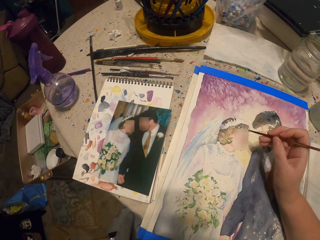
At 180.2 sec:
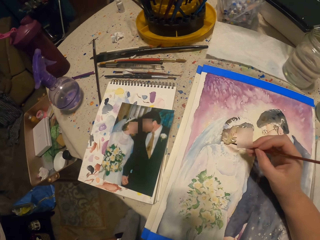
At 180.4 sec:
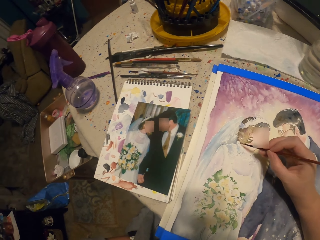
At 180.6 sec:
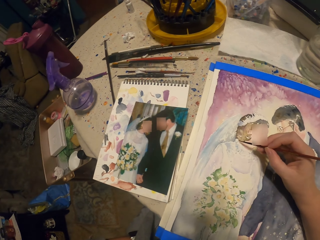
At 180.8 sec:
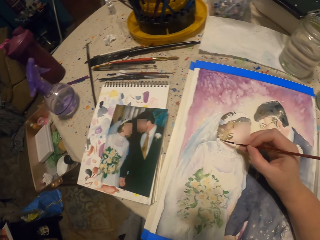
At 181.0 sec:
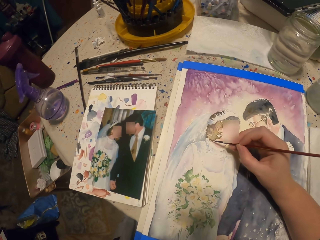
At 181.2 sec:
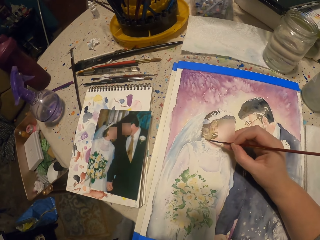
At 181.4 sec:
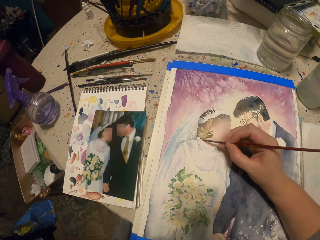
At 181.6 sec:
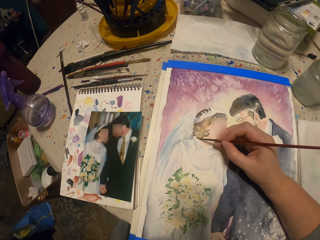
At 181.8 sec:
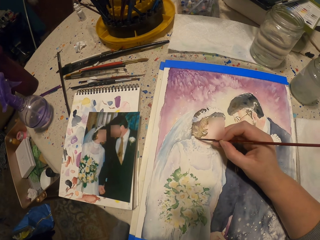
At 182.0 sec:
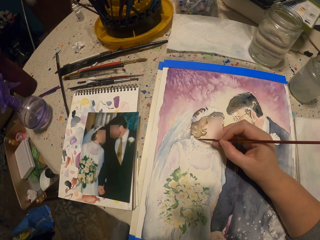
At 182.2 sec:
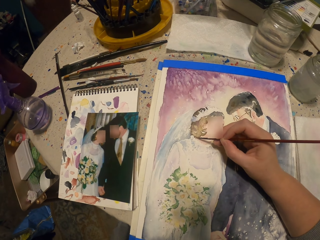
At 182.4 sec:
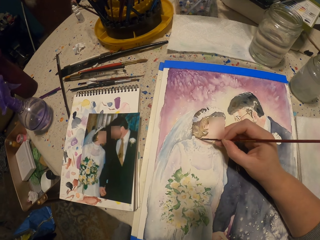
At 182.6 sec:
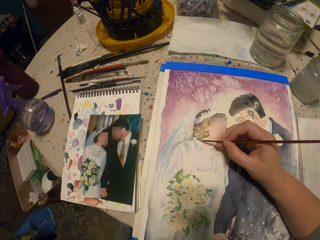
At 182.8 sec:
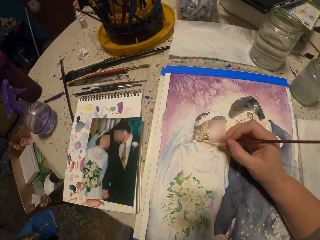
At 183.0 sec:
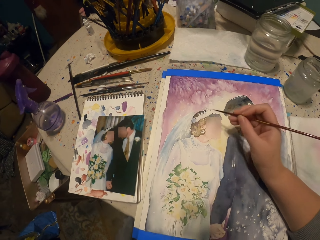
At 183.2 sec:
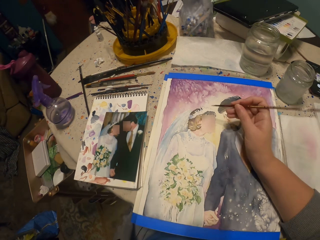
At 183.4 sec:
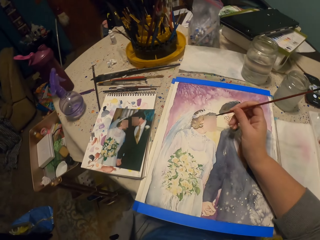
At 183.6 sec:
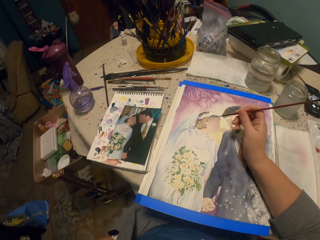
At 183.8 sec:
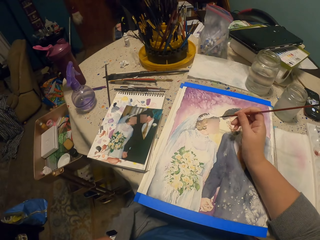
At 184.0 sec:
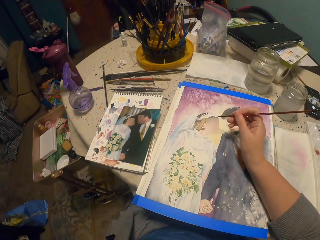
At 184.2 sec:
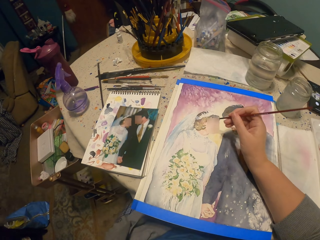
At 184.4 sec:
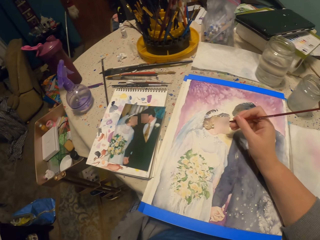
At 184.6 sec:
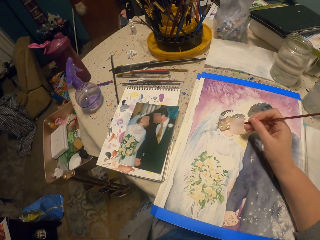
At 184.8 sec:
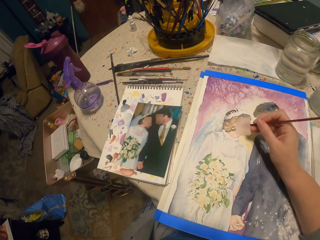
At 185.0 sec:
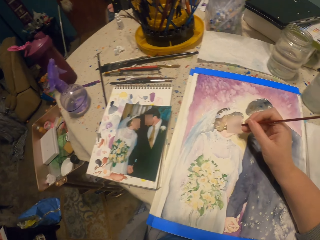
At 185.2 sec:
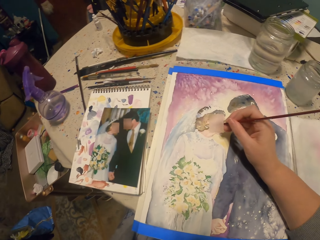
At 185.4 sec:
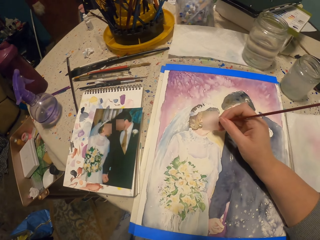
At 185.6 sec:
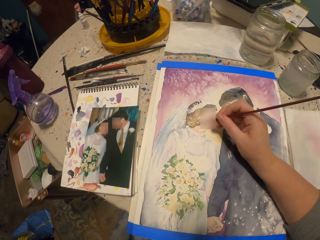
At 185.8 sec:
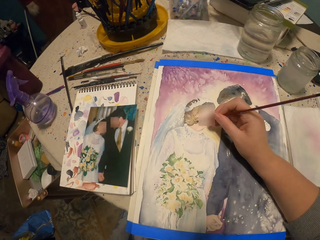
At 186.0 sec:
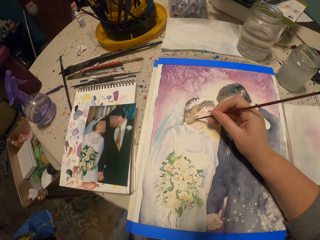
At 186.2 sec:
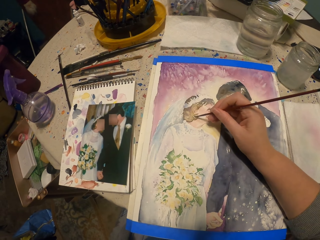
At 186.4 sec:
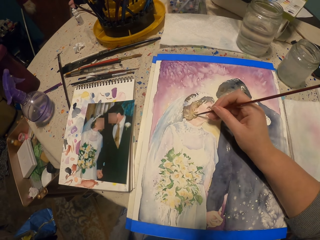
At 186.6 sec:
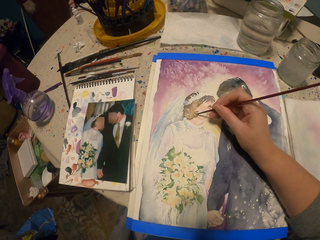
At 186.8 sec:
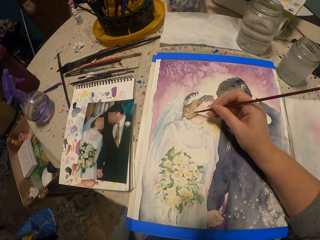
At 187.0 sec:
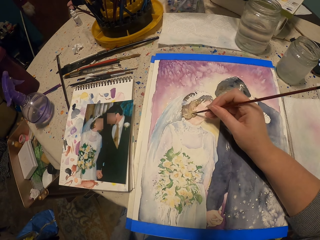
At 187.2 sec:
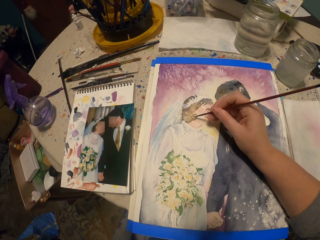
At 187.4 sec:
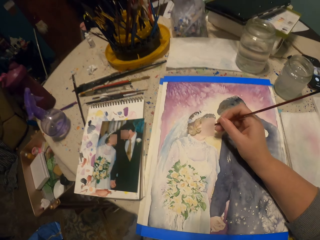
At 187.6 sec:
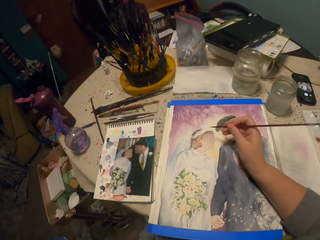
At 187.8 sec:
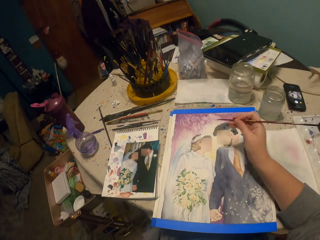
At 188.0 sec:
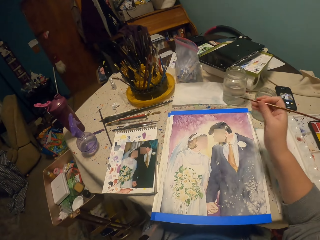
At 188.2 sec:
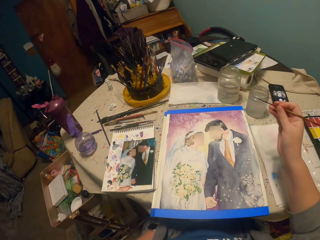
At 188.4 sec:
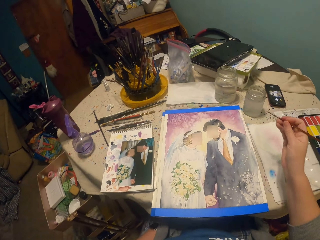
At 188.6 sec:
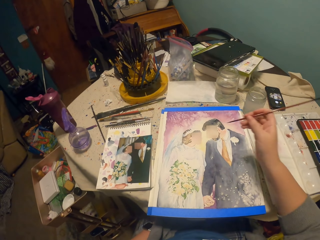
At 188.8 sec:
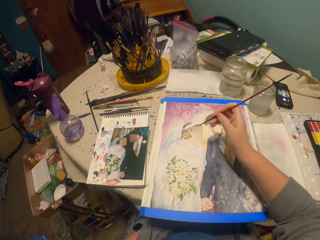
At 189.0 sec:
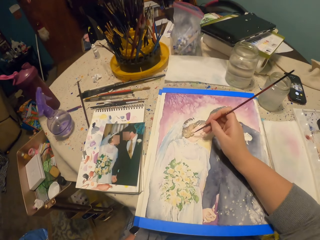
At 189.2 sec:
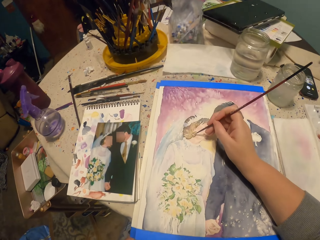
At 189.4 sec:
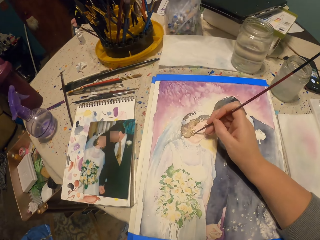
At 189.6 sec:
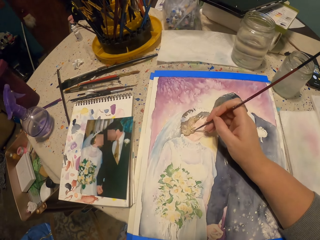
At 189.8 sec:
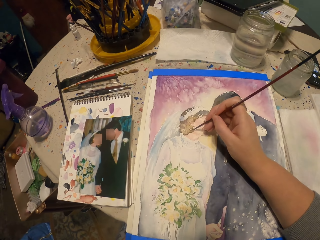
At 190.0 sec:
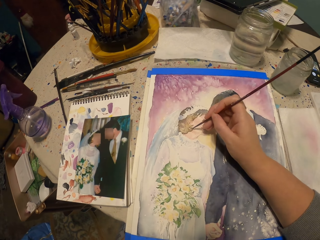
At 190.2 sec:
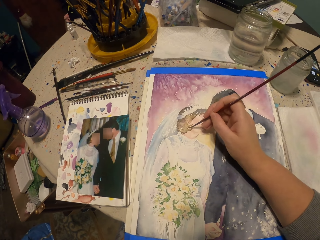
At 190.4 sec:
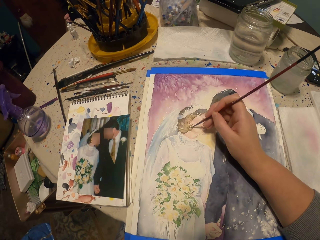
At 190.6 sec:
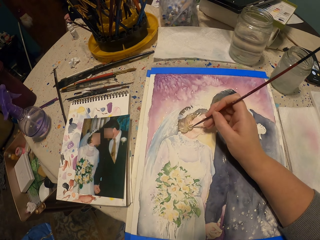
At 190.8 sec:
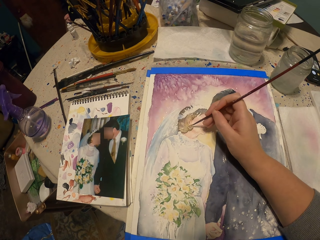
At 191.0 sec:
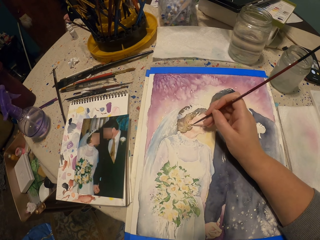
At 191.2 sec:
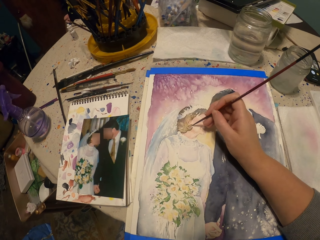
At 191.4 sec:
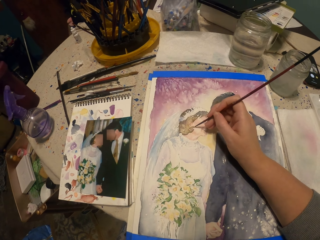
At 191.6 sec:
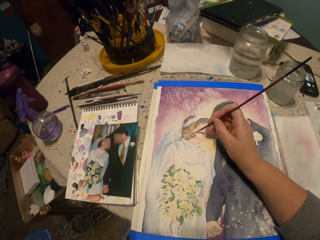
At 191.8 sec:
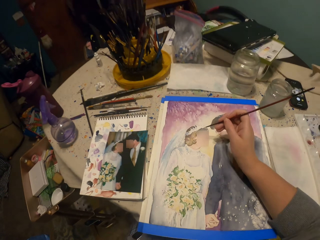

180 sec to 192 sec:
The camera wearer paints the decoration. They hold the brush. They paint the decoration. They hold the brush. They paint the decoration.

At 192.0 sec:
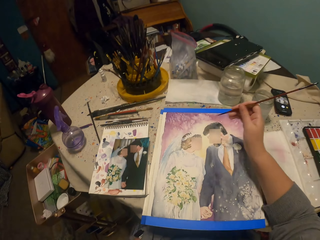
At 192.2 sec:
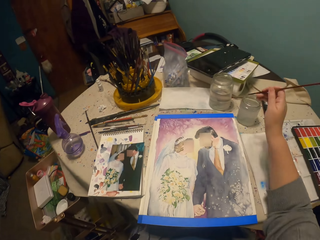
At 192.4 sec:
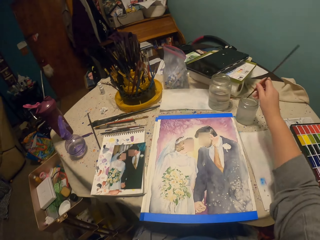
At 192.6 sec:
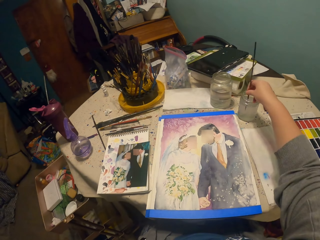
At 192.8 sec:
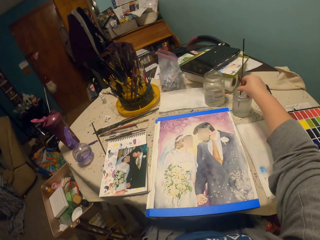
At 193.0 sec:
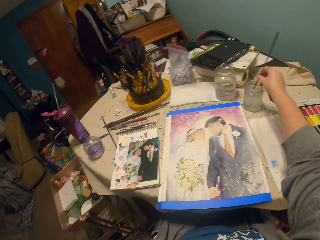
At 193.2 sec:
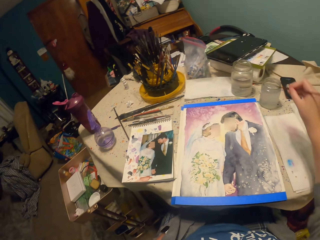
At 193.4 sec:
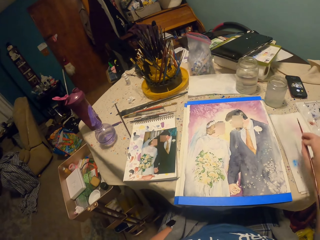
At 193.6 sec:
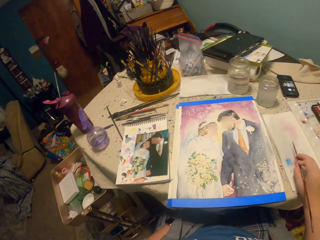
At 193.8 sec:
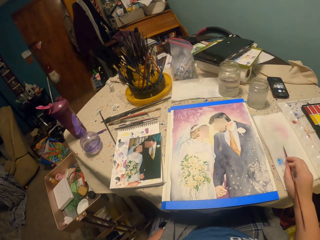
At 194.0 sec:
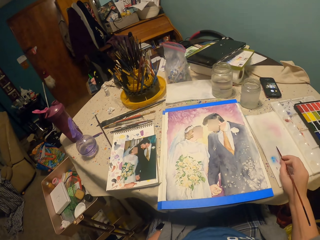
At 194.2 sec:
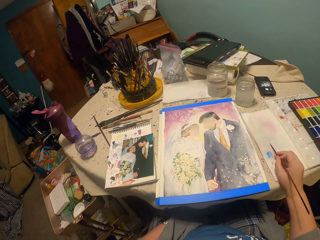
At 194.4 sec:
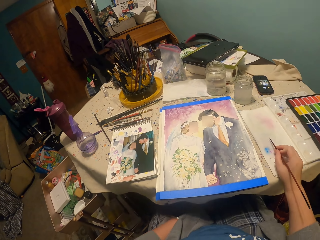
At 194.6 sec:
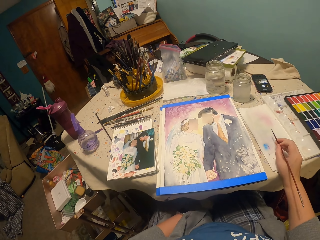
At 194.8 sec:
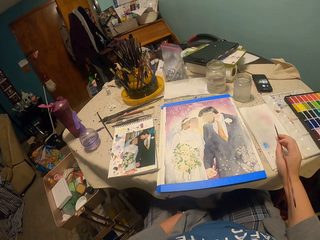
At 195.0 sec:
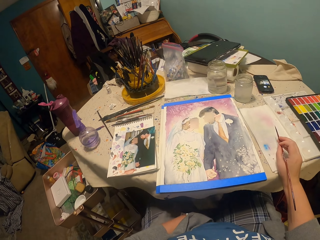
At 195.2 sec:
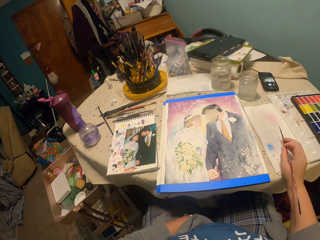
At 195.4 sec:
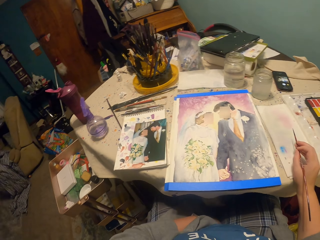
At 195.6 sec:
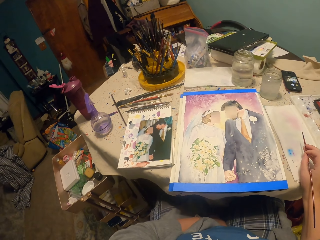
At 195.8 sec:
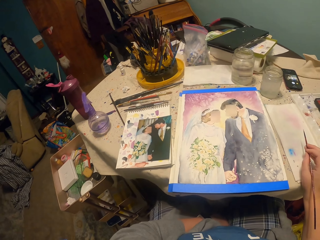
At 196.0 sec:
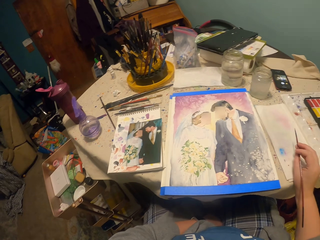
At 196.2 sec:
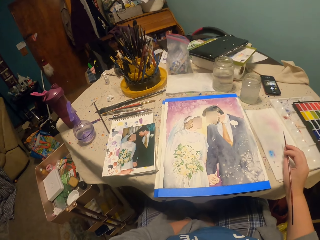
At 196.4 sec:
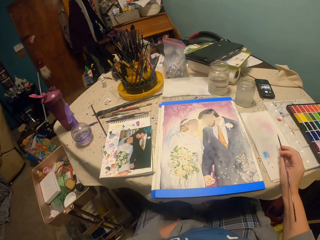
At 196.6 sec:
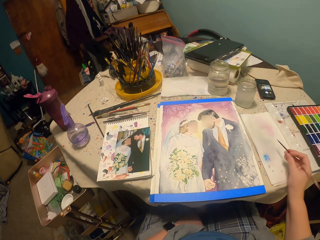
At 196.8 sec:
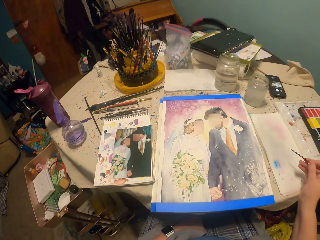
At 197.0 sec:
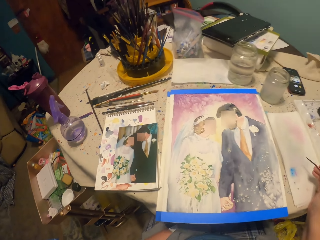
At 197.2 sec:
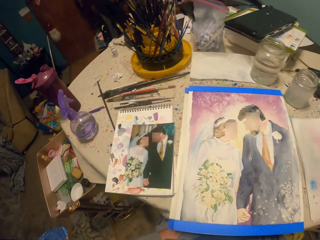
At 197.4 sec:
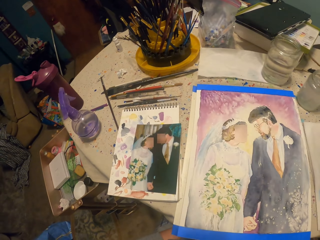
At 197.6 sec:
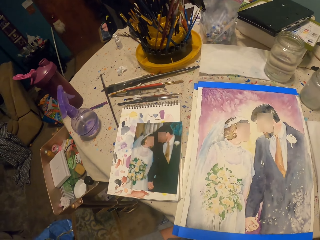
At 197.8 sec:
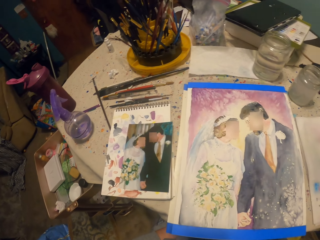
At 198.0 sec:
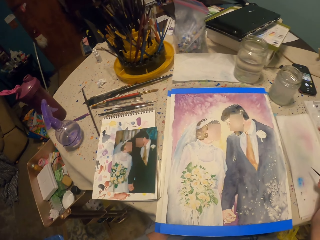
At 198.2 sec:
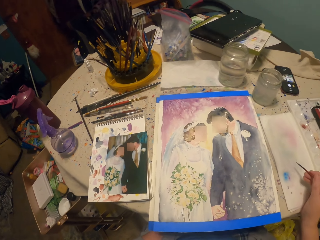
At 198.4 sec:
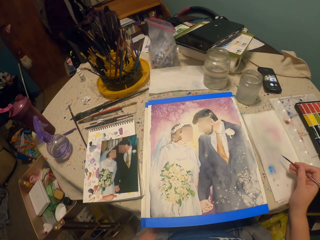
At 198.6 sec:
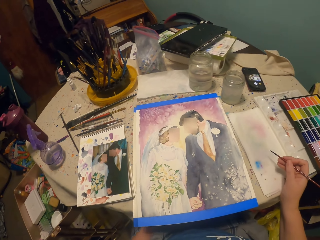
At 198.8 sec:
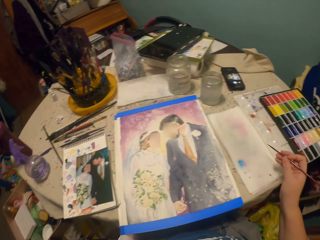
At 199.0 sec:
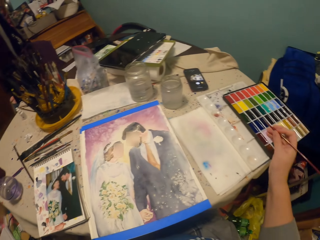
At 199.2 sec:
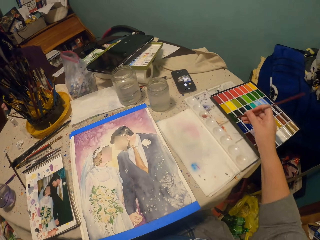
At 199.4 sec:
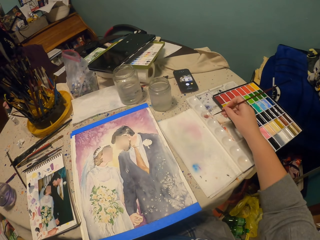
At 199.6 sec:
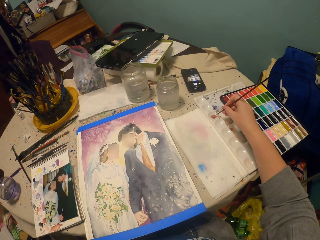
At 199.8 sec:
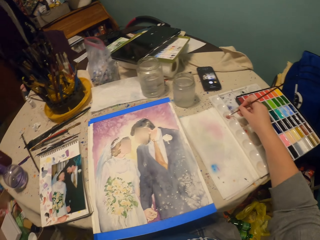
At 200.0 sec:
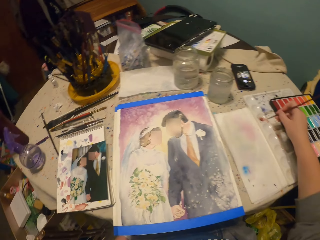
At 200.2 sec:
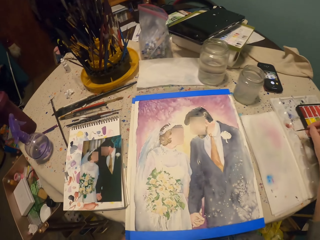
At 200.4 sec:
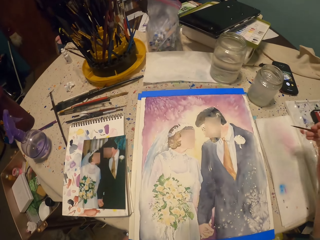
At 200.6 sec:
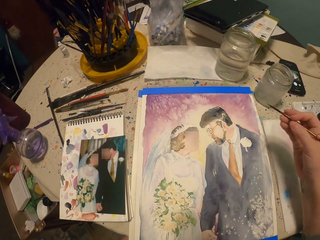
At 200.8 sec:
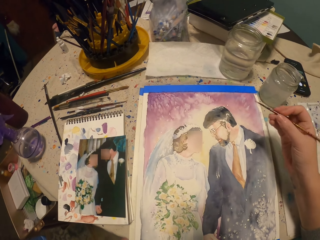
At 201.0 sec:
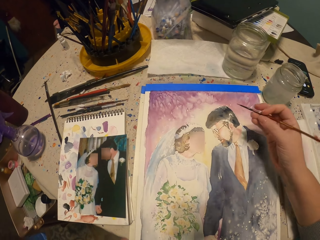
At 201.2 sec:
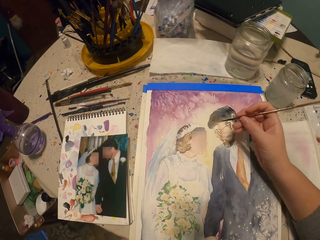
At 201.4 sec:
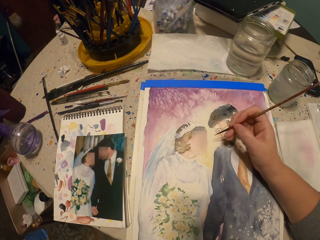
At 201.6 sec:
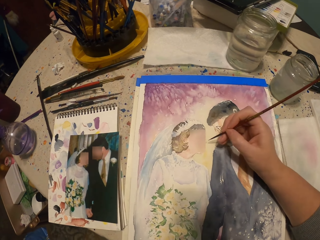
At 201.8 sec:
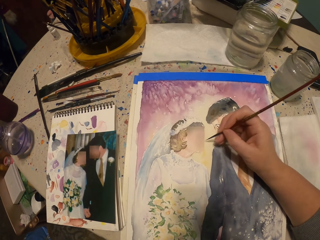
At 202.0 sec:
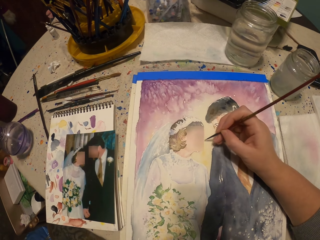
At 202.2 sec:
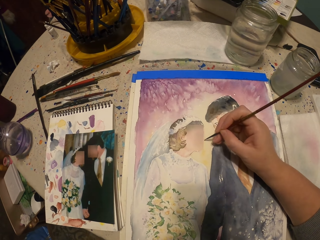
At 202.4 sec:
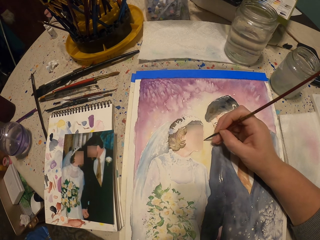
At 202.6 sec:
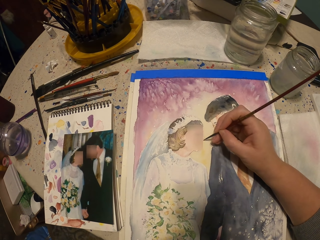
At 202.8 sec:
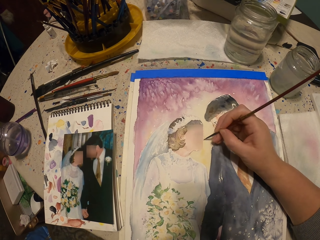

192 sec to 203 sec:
The camera wearer dips the painting brush into the water. They rub the brush on the paper. They wipe off the paint. They look at the decoration. They hold the painting brush. They apply the paint on the brush. They paint the decoration on the paper.
